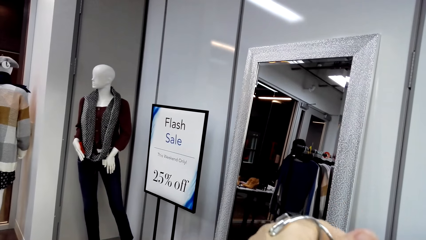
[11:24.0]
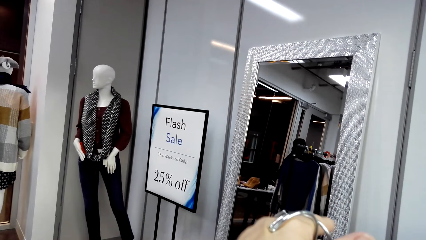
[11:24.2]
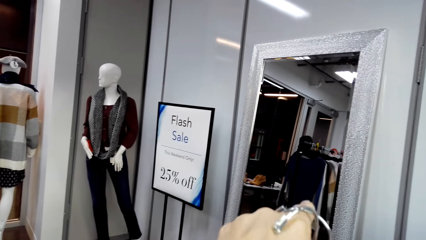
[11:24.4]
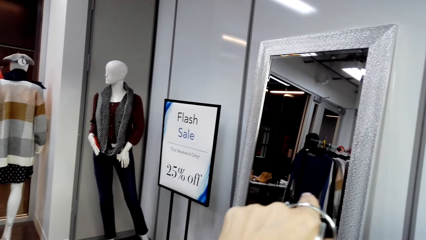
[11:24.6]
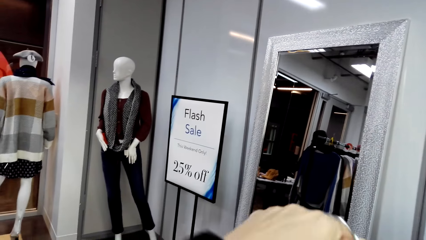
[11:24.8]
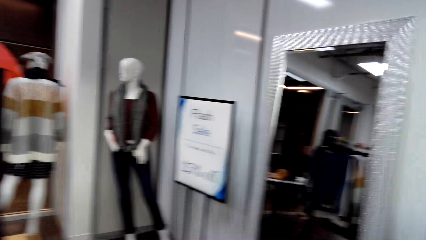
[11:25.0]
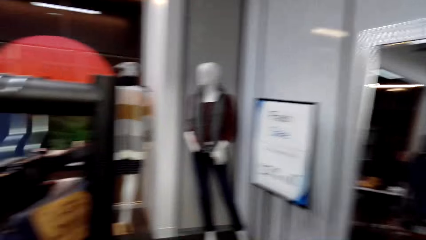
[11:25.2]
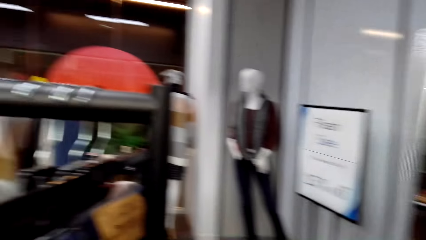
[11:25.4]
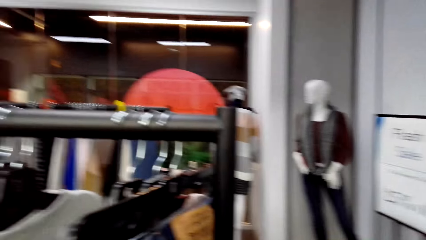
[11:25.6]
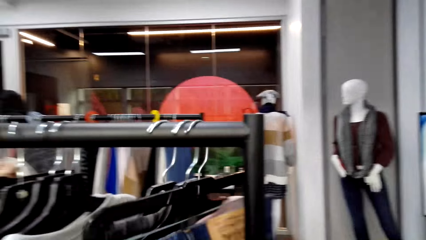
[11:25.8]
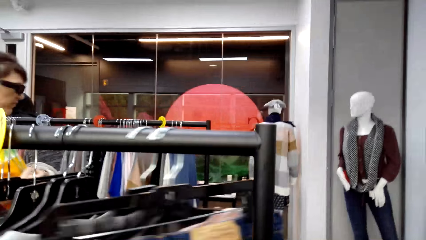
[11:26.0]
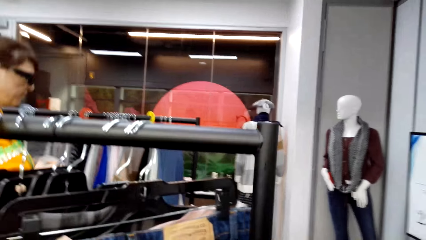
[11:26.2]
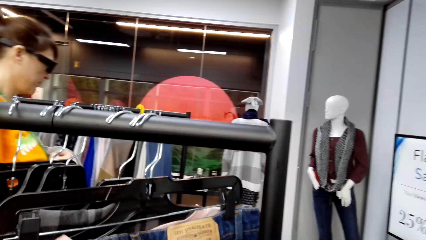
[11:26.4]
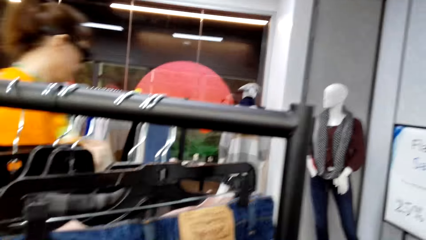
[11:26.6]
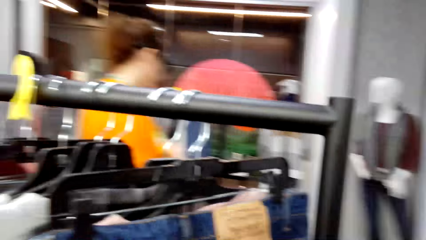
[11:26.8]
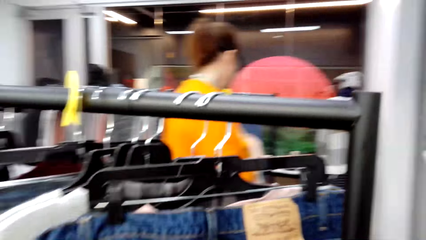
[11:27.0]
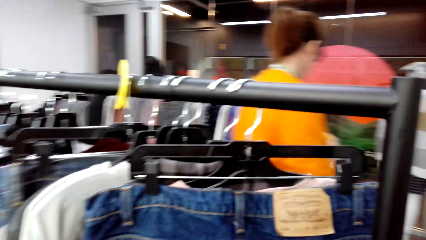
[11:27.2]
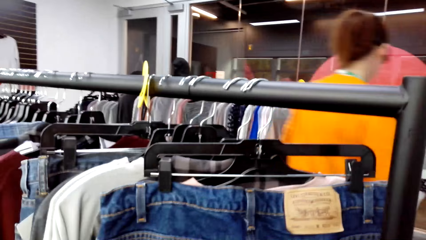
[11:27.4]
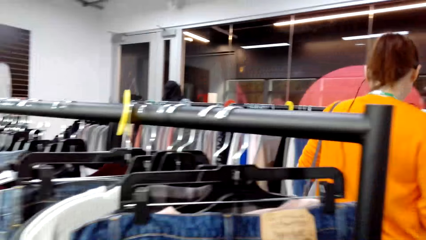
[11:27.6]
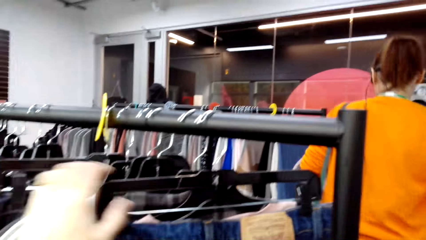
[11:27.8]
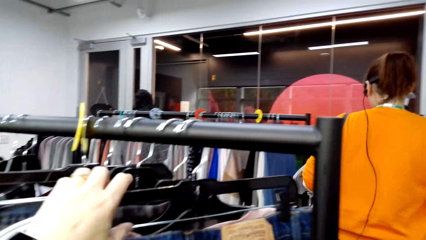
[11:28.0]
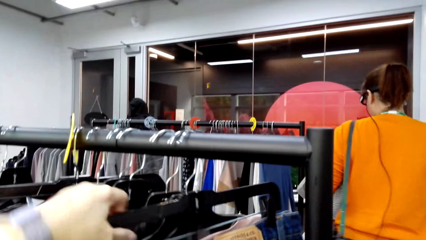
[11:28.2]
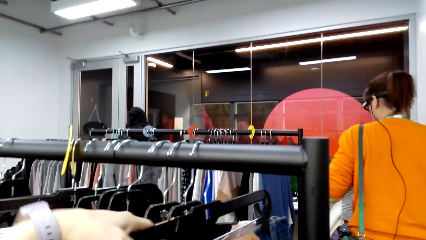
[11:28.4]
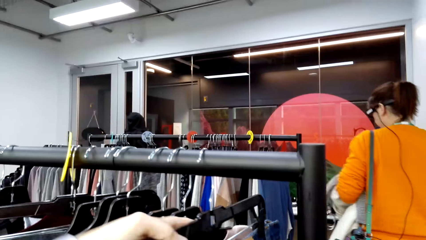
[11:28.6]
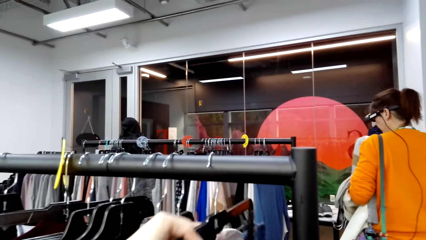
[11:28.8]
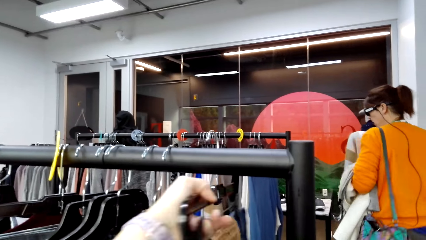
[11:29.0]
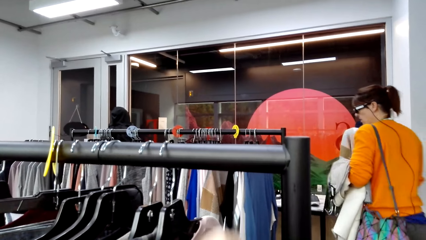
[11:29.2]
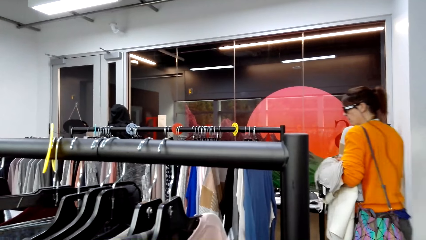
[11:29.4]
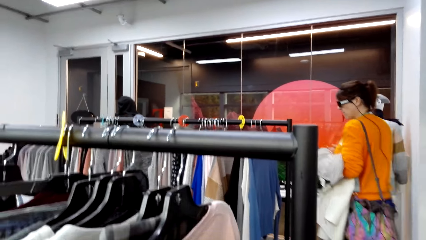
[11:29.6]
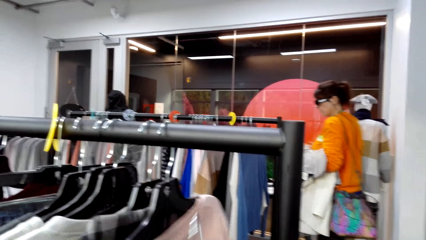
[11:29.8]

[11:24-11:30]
The camera wearer looks around the store. They move the hanging clothes. A person walks in the store. The camera wearer looks at the hanging clothes. They pick up a hanging cloth.

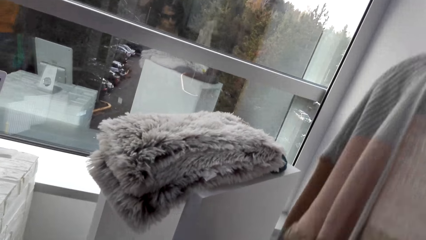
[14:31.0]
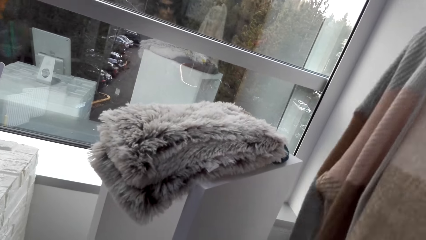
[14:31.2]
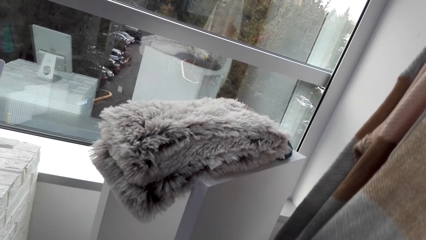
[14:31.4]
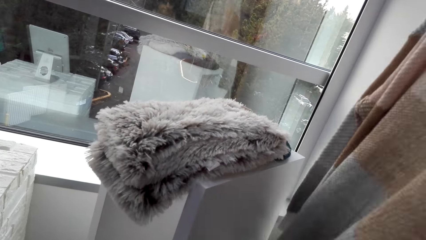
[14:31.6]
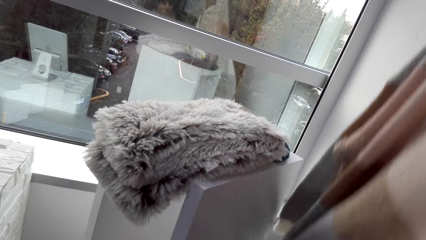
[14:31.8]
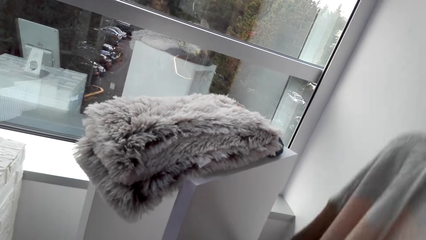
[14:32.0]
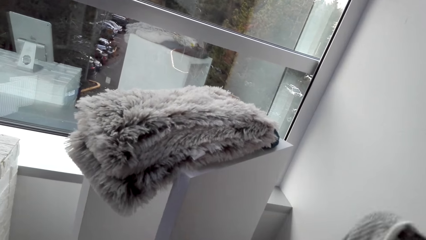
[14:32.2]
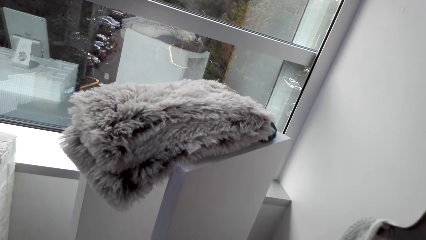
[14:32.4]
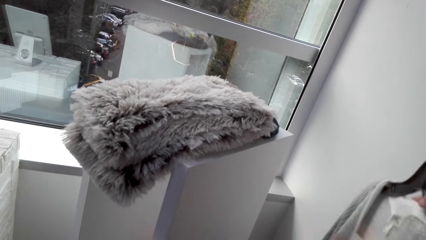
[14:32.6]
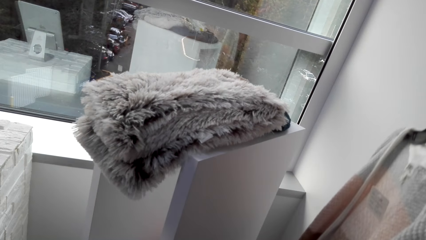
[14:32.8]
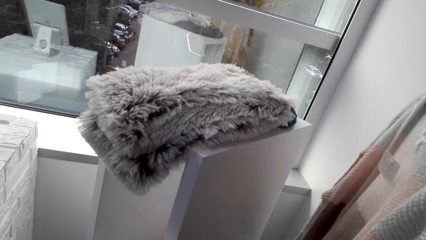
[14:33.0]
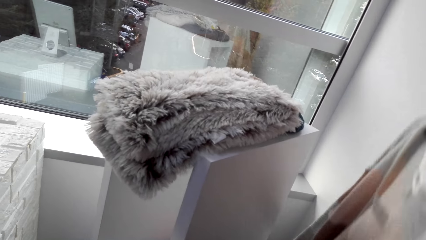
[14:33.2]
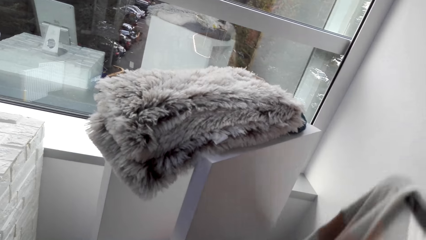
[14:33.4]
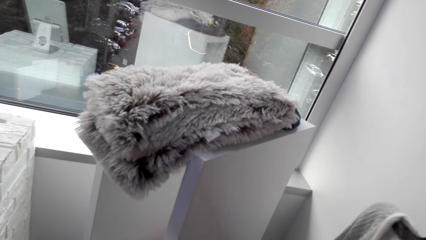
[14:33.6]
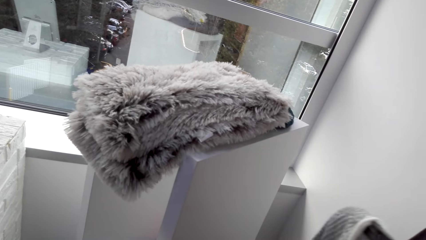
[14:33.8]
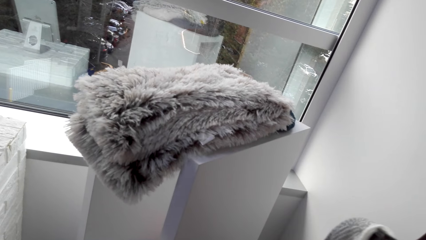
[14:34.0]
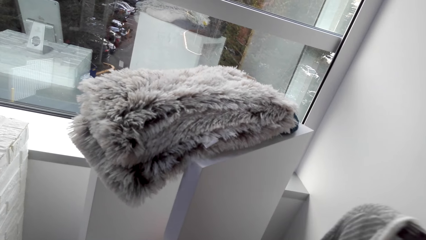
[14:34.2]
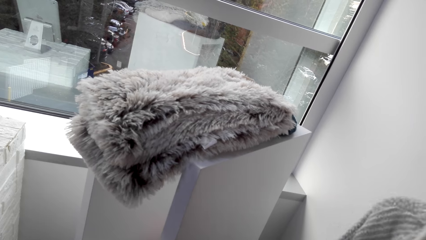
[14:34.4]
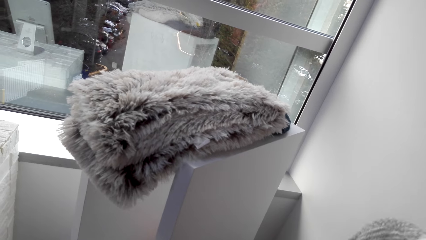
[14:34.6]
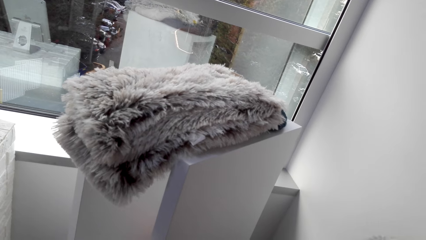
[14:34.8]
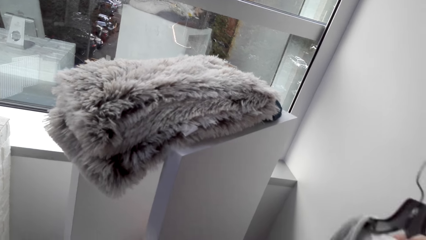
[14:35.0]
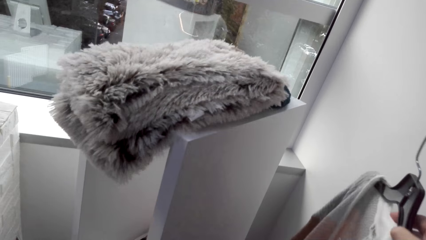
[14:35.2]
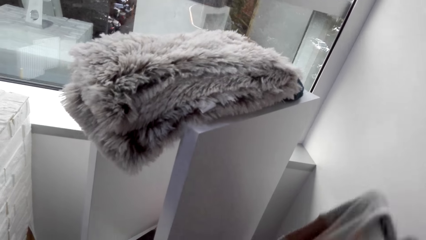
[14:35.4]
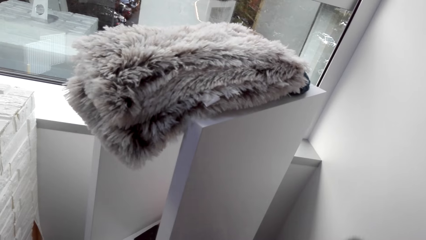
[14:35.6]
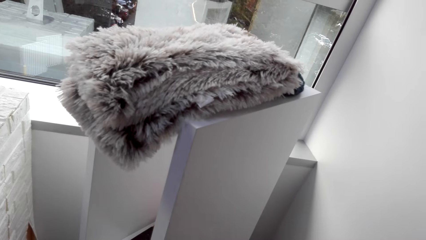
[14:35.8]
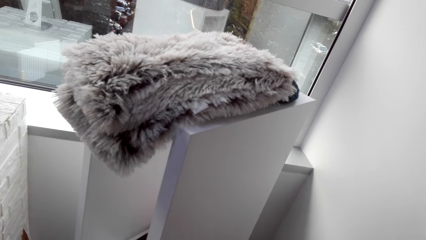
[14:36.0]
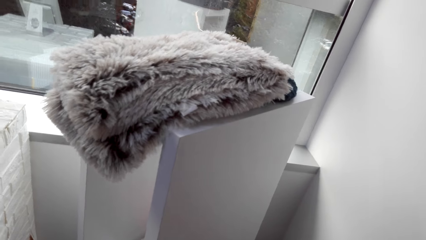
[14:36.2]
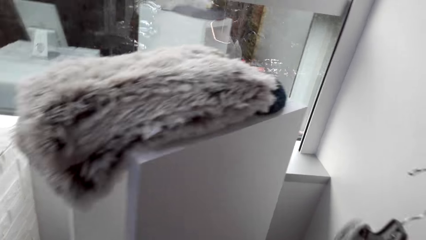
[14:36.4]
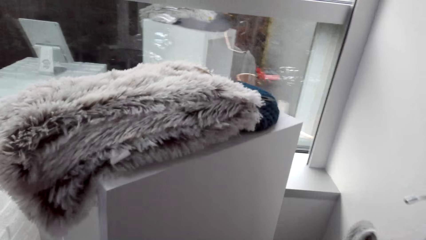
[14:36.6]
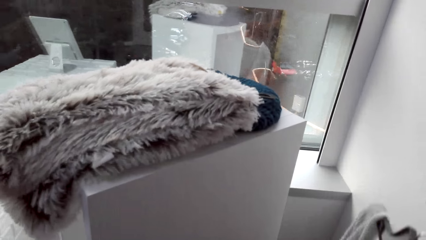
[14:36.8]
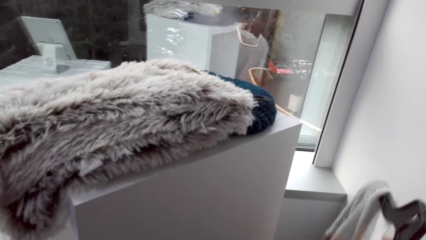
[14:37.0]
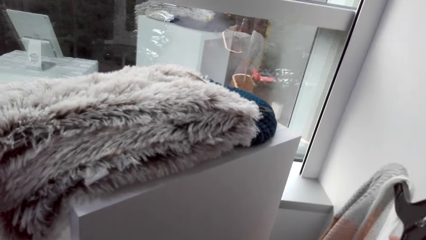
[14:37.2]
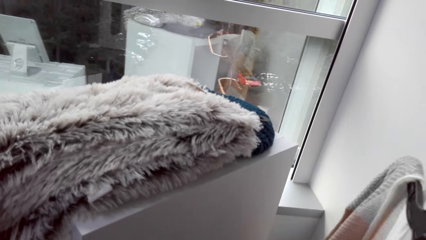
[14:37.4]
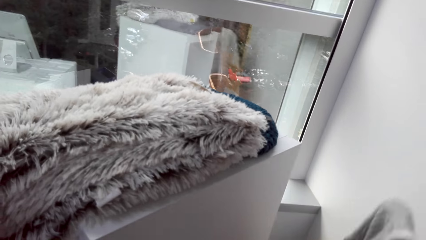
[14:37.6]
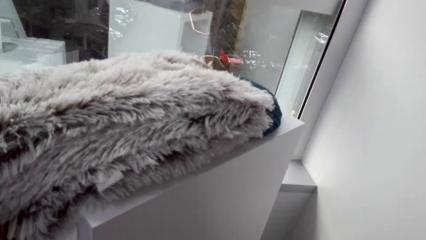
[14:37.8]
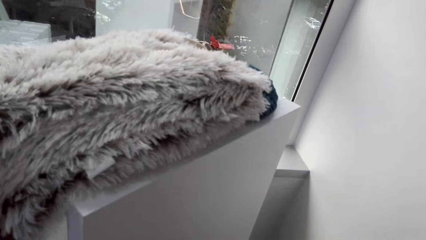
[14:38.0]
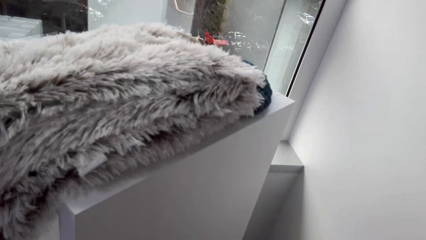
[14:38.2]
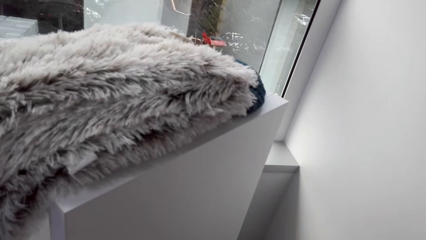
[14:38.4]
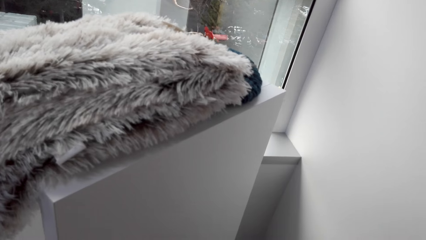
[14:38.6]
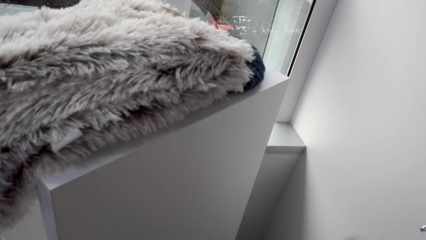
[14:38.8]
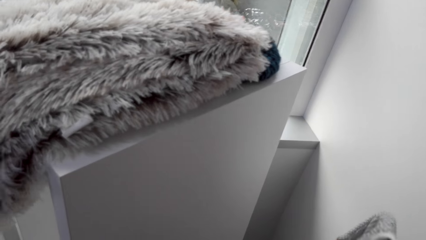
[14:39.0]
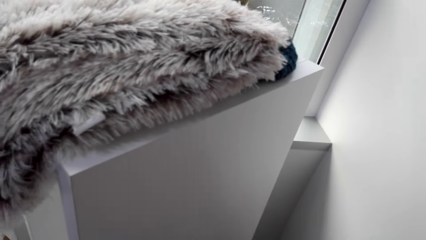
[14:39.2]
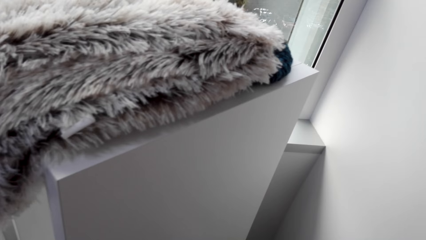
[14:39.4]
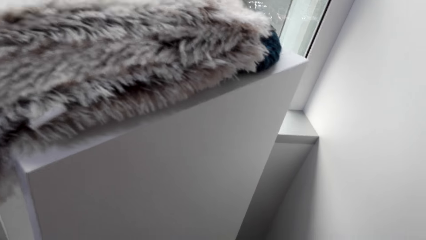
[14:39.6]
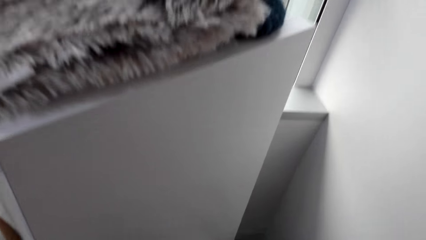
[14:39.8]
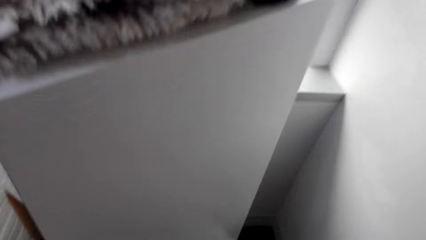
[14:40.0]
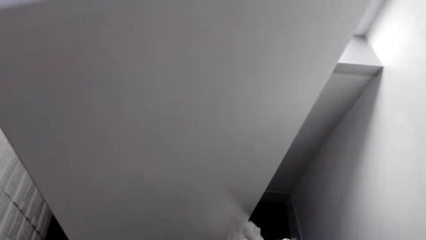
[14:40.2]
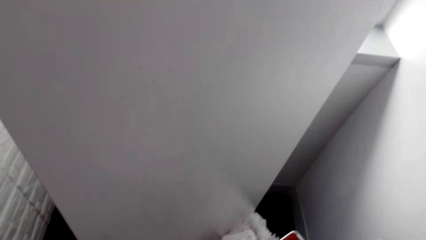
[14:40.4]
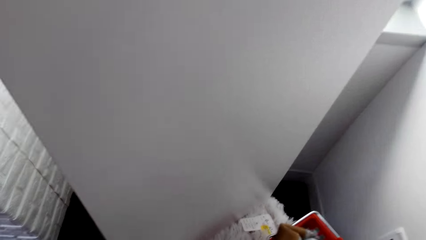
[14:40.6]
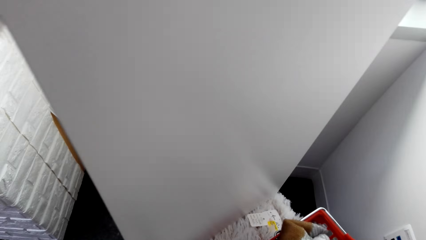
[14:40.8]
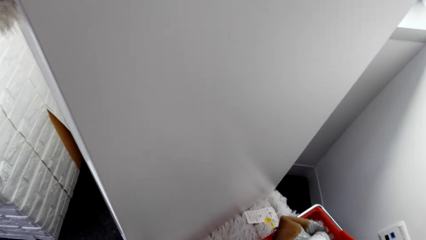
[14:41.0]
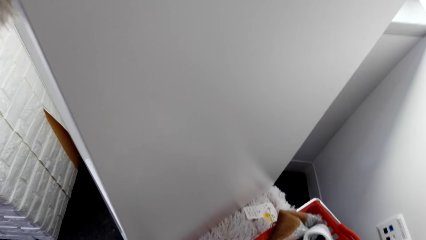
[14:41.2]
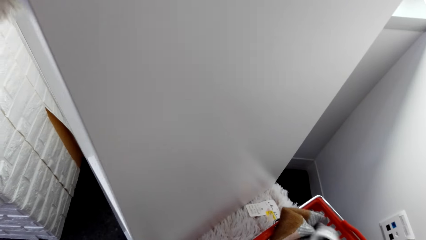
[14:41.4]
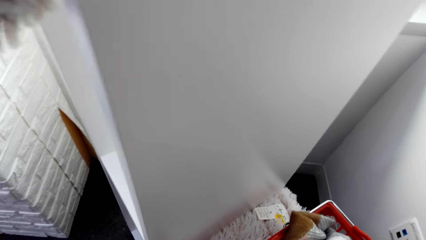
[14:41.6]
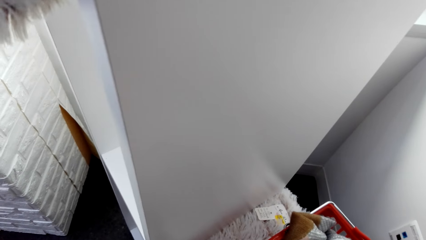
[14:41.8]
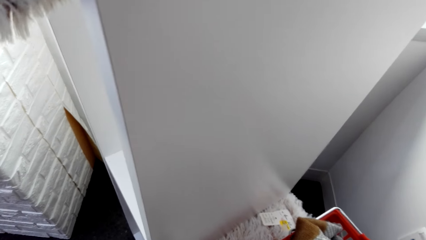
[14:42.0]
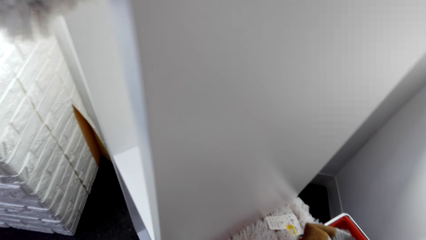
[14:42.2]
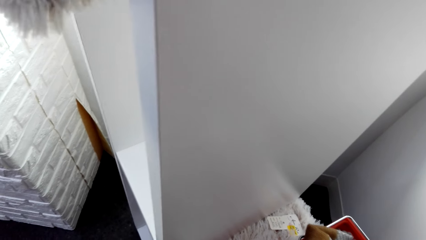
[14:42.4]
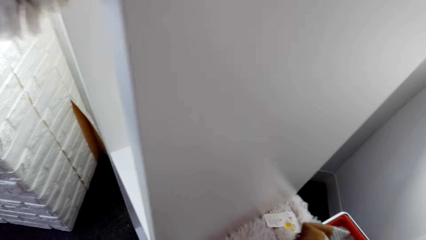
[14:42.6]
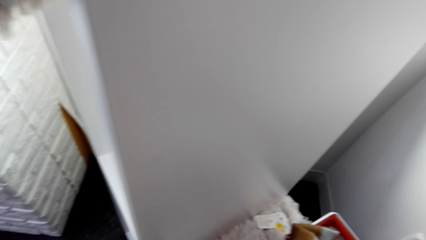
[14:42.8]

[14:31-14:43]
The camera wearer adjusts a sweater. A woman speaks to the camera wearer. The camera wearer puts the sweater in the basket.
